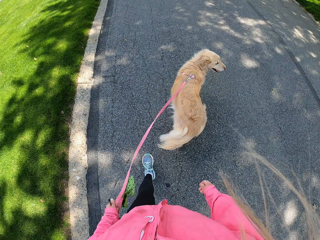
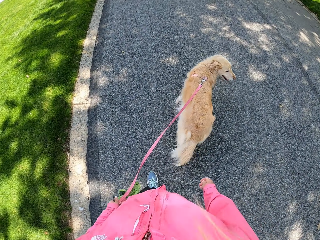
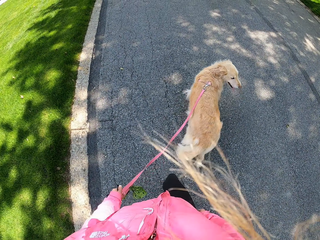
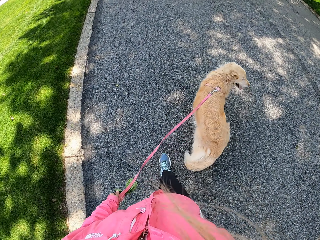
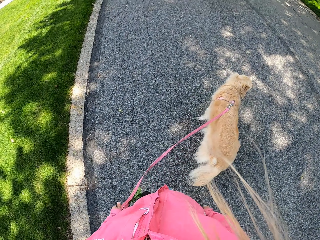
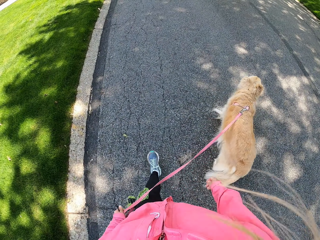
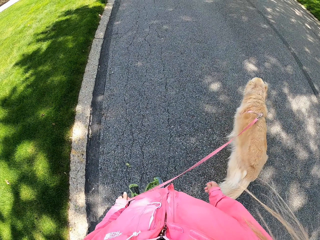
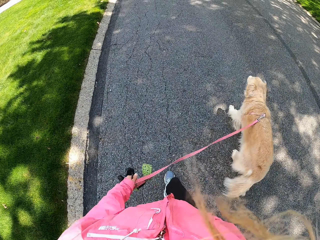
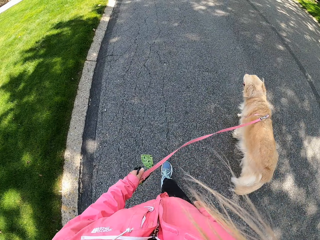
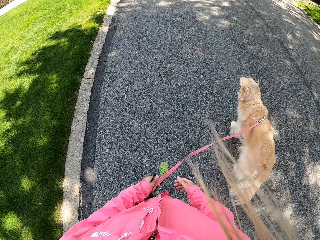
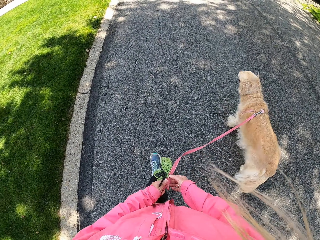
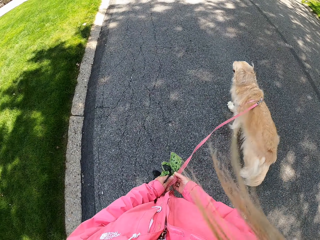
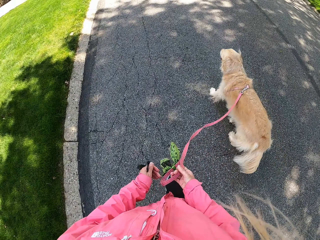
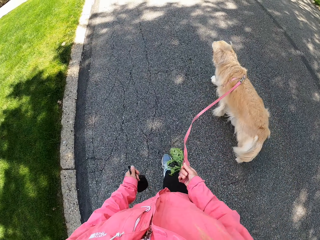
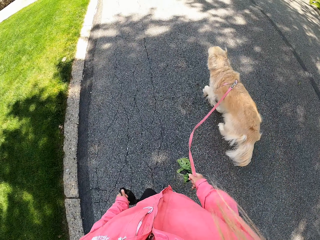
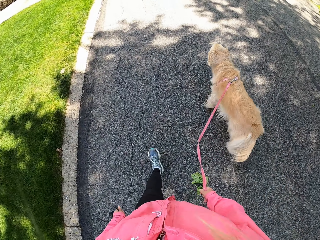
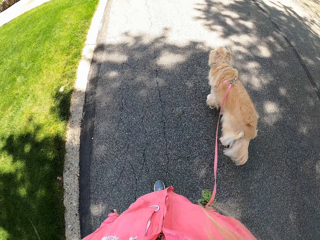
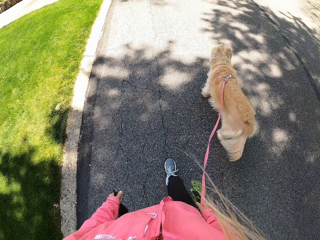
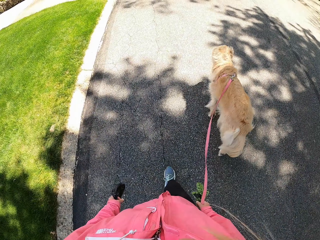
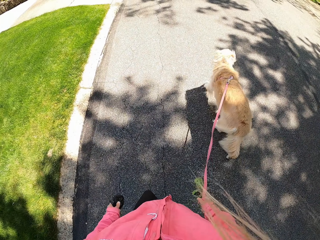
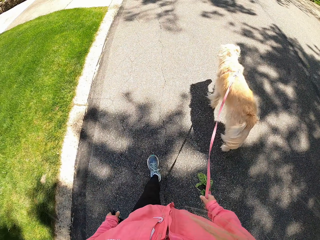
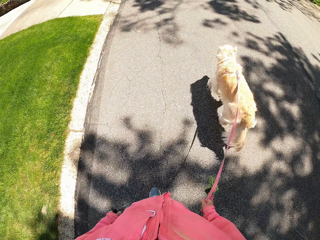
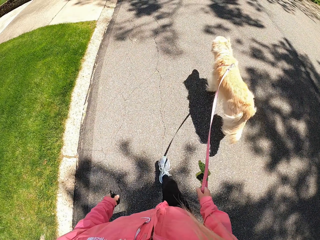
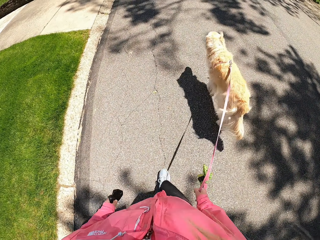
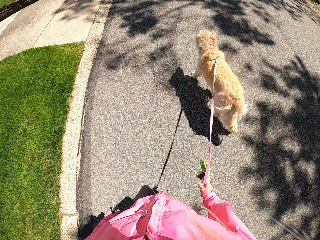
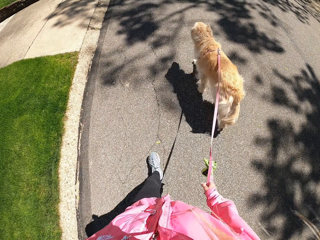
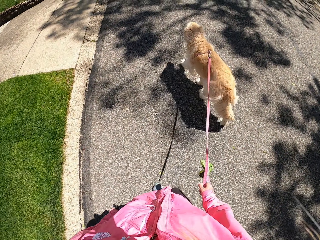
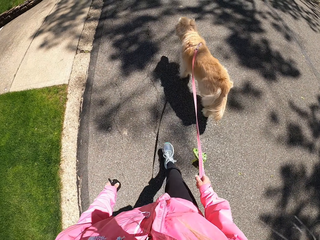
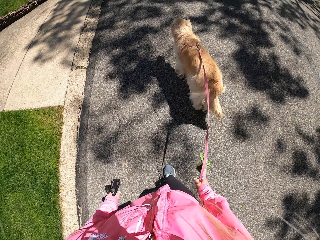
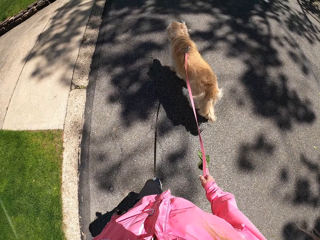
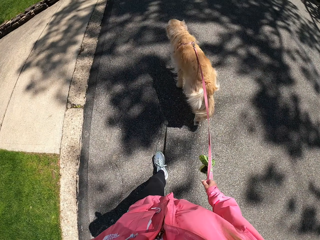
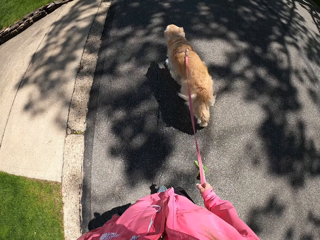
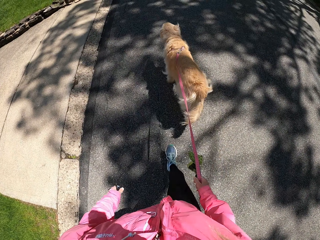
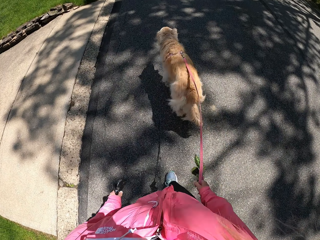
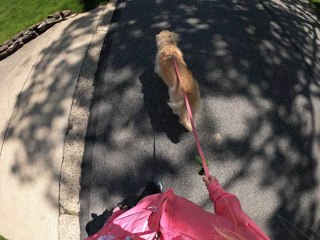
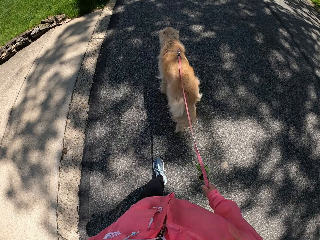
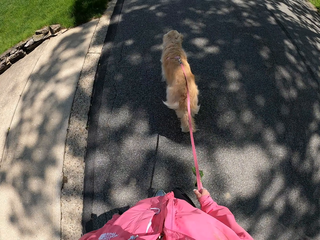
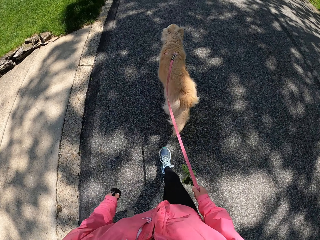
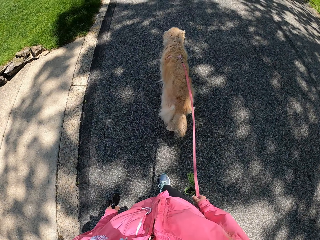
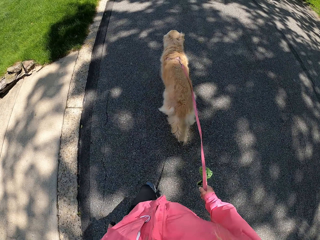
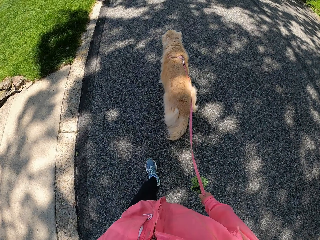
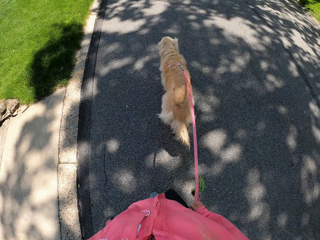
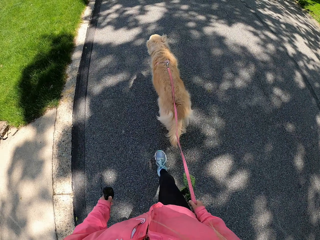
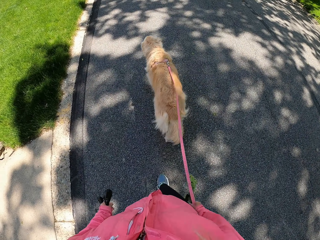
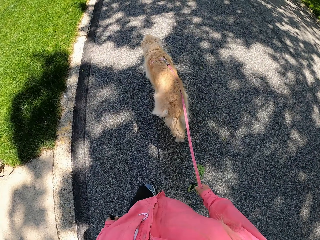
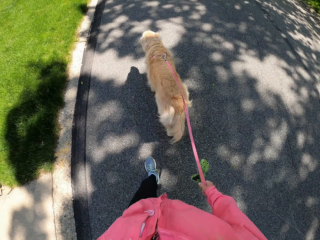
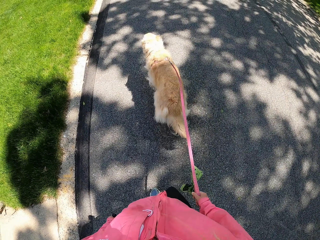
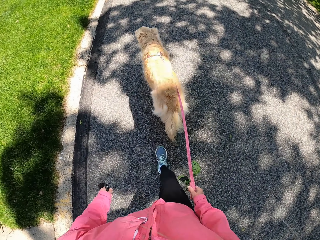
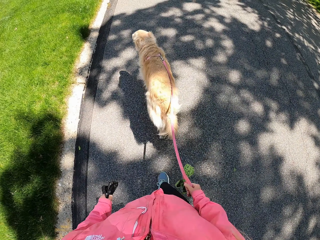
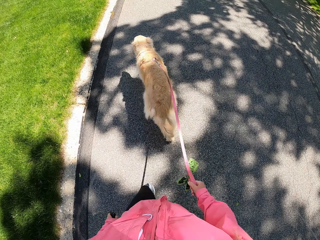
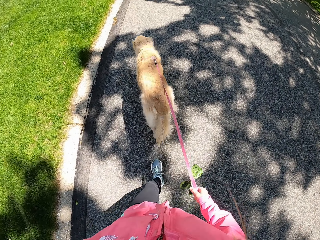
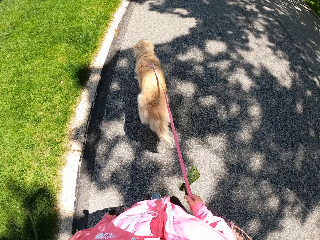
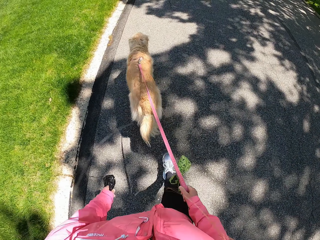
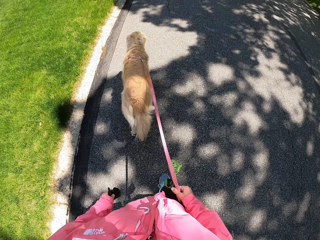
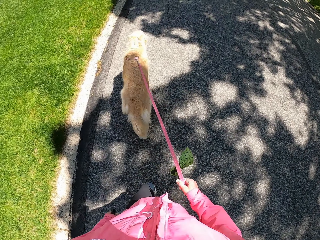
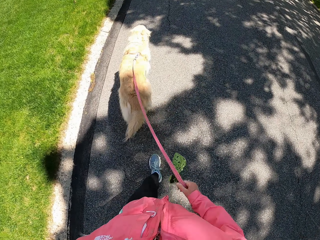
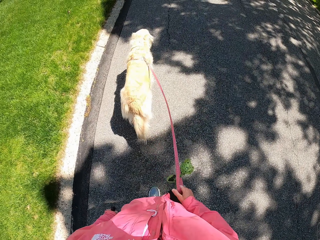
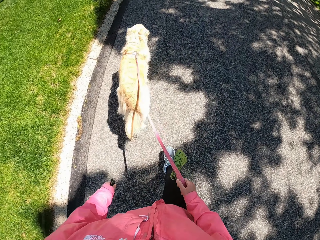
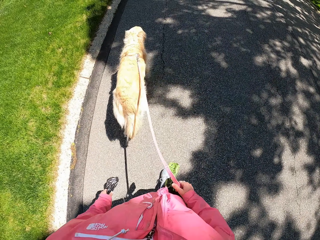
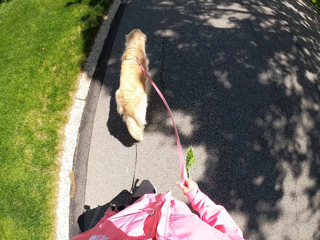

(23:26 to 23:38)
The camera wearer changes the rope from the left hand to the right hand. She holds the leash with the other hand. She holds the polythene paper bag on her left hand.

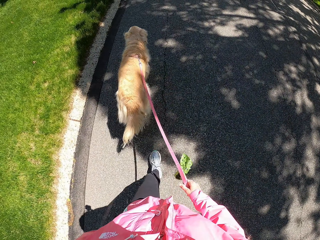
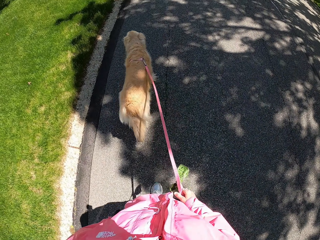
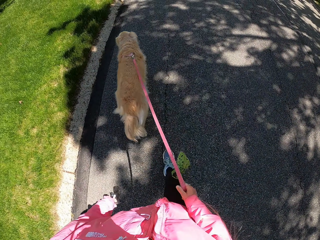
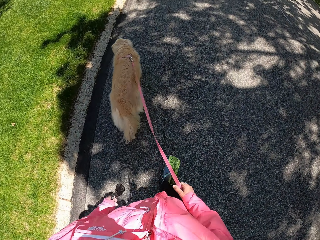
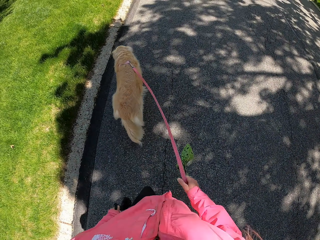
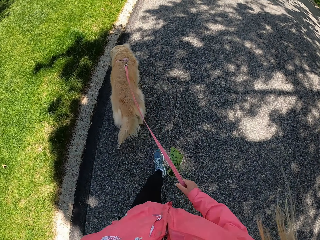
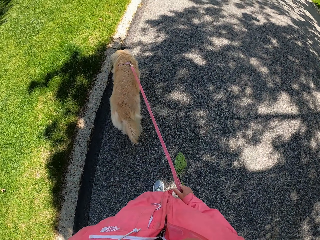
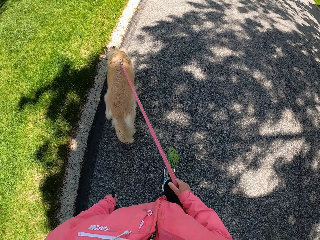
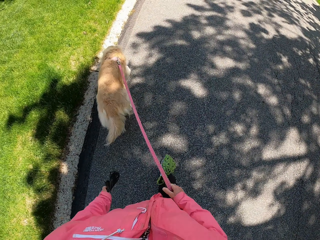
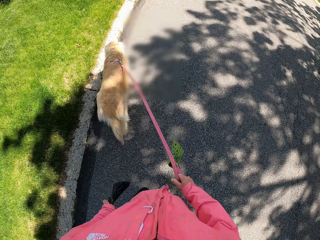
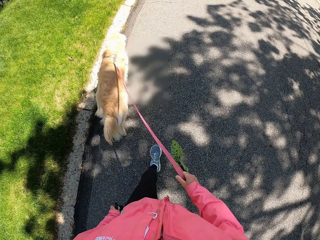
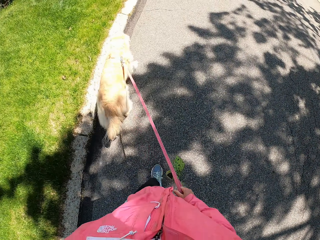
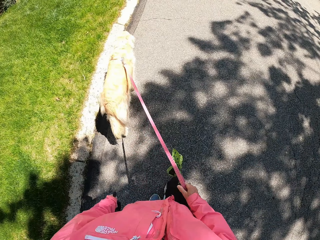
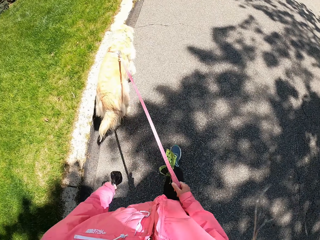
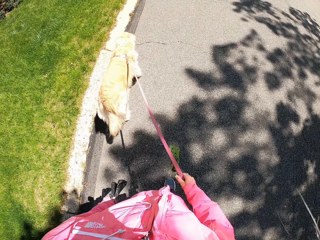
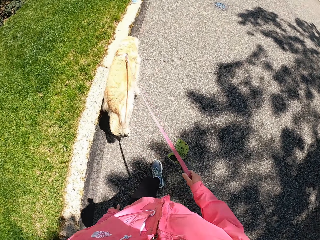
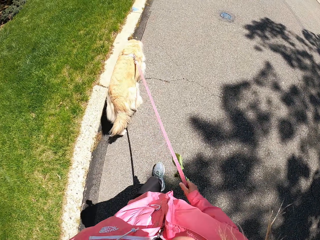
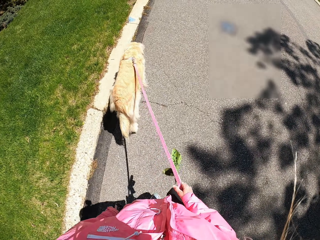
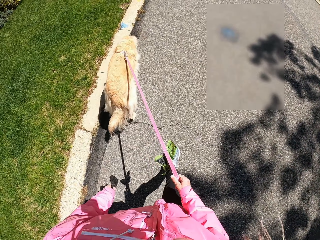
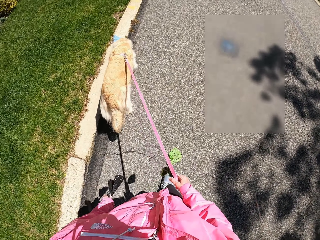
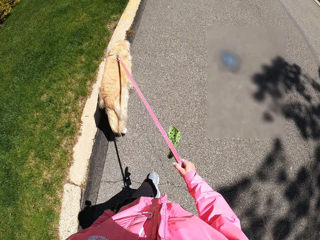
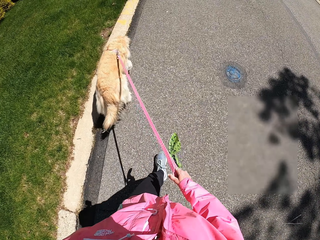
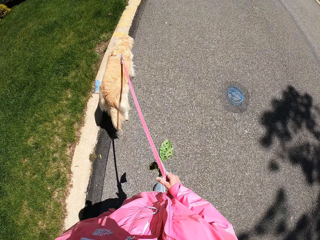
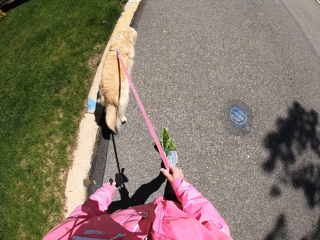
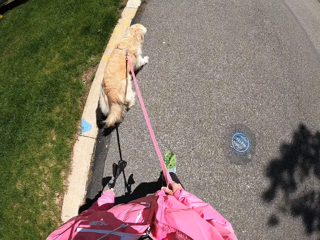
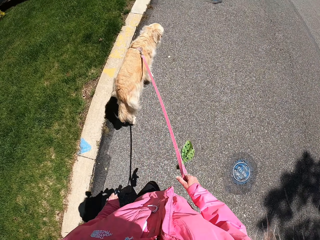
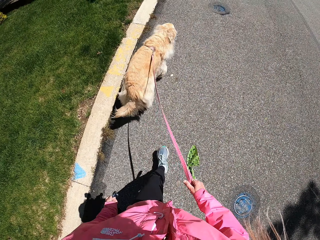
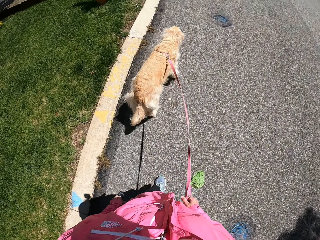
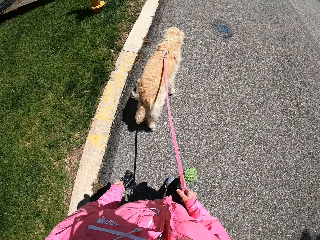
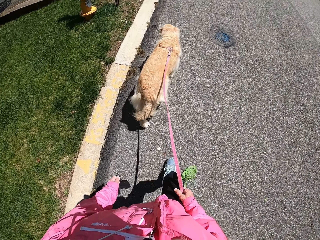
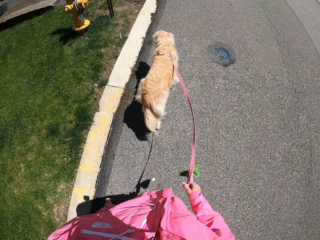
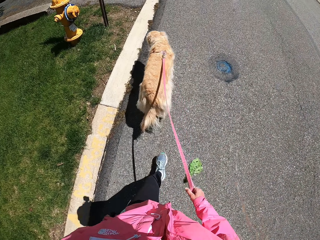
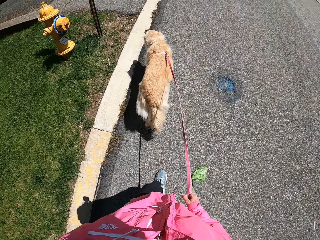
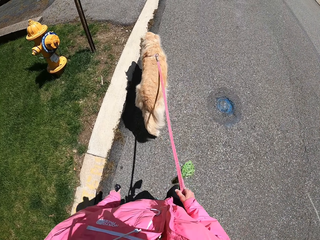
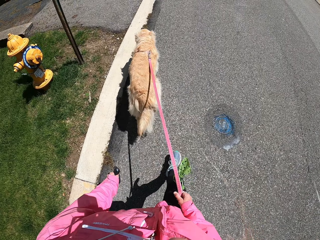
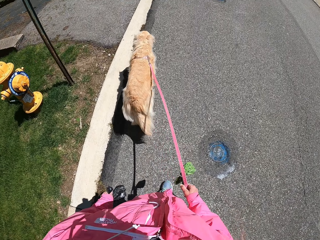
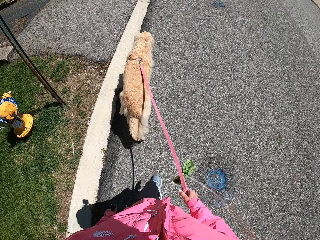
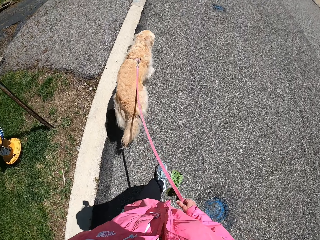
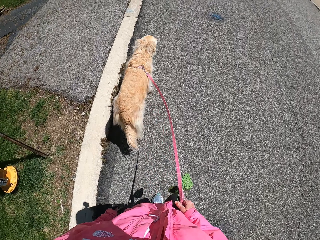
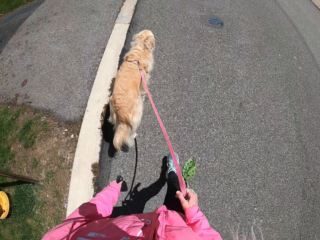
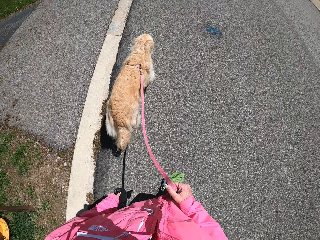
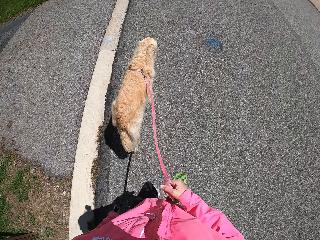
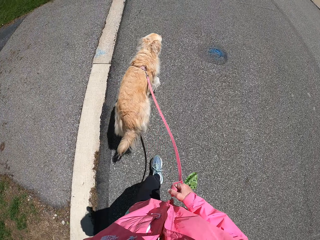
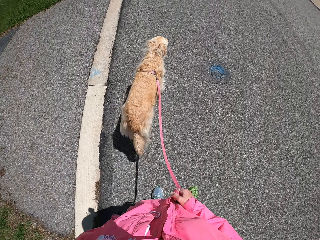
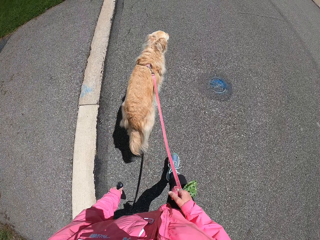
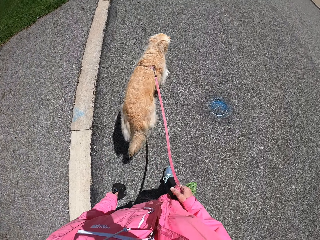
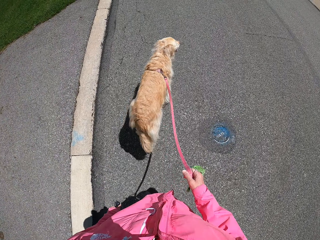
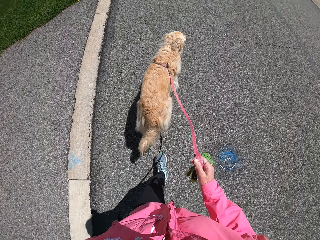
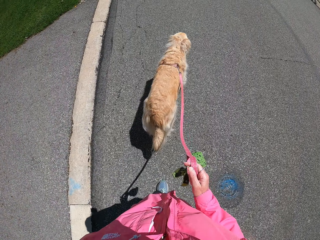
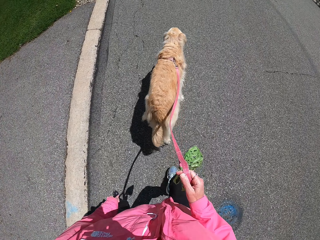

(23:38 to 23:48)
The camera wearer walks along the grass. They look on the metal. They hold the rope.
